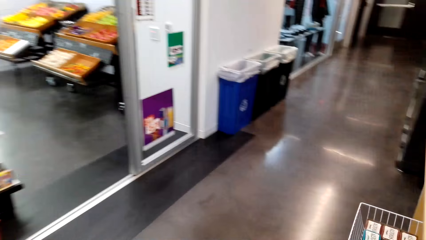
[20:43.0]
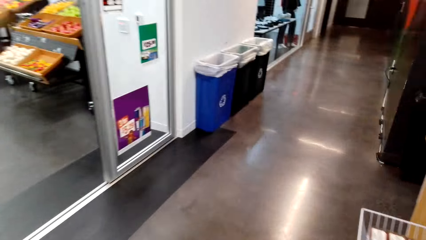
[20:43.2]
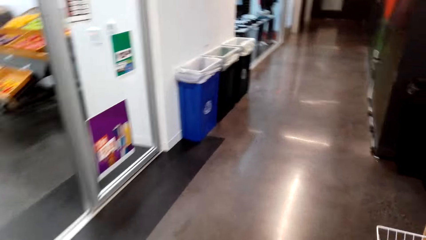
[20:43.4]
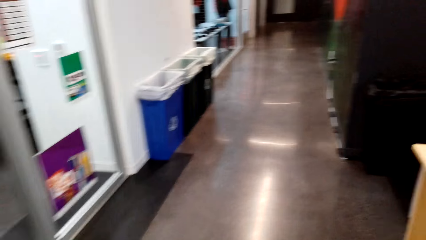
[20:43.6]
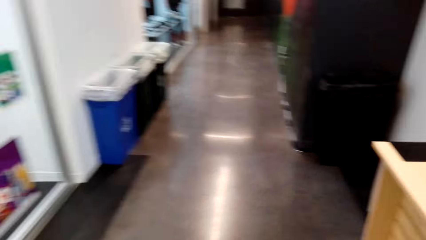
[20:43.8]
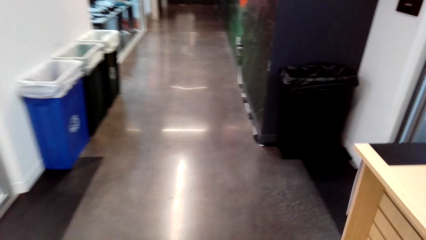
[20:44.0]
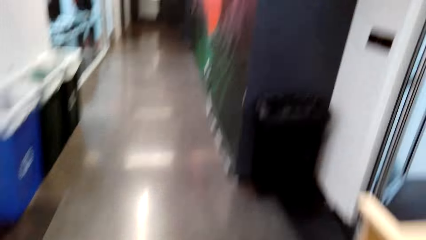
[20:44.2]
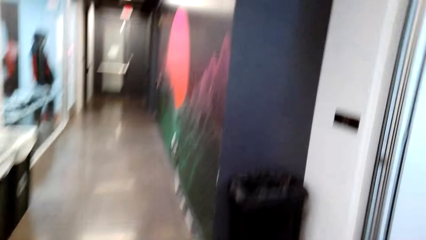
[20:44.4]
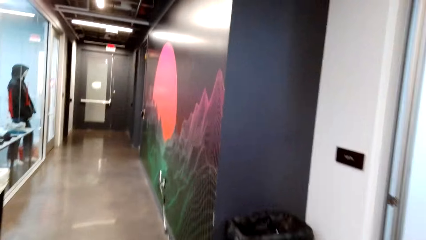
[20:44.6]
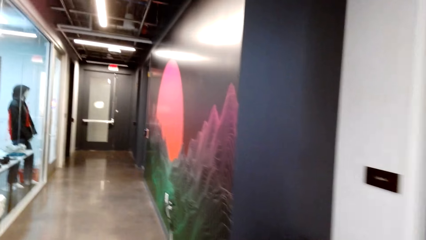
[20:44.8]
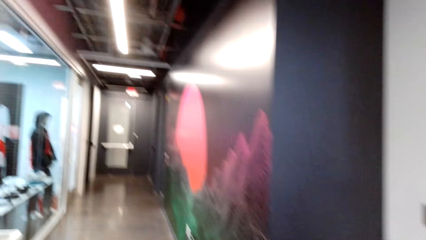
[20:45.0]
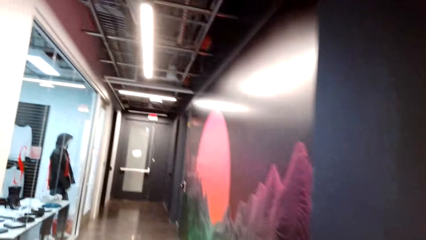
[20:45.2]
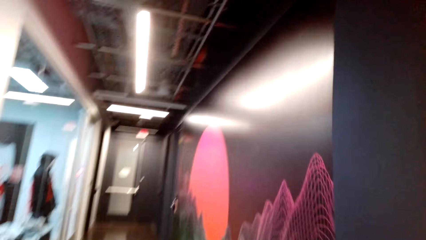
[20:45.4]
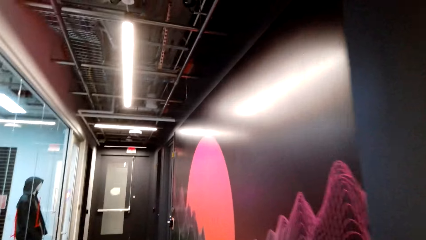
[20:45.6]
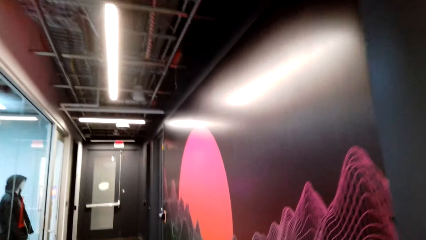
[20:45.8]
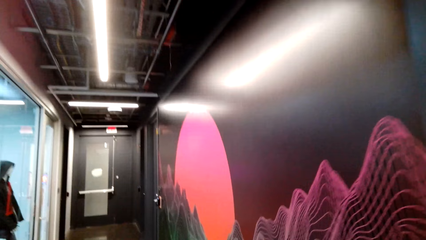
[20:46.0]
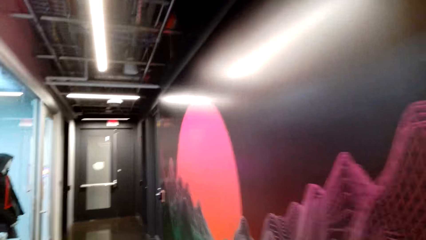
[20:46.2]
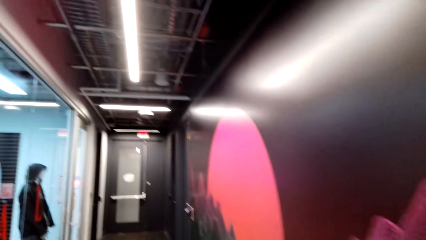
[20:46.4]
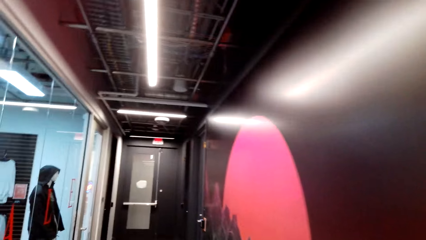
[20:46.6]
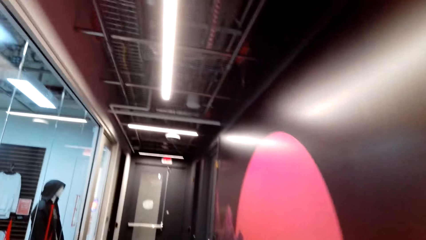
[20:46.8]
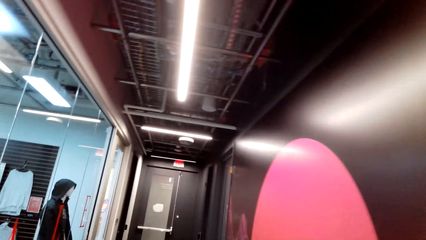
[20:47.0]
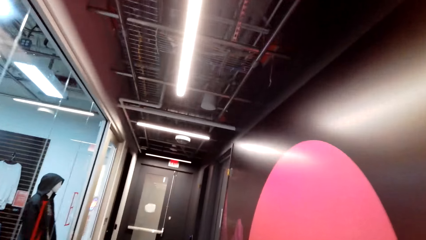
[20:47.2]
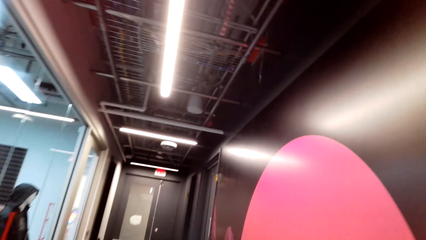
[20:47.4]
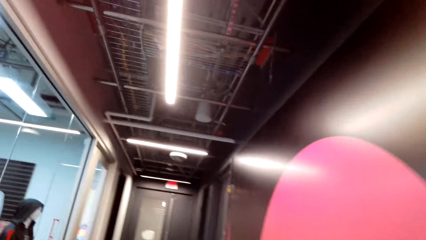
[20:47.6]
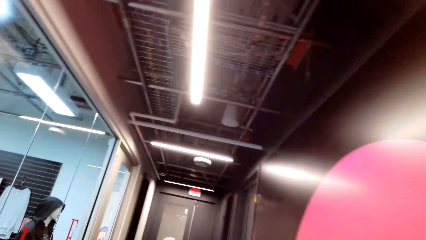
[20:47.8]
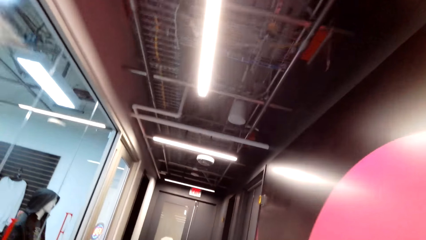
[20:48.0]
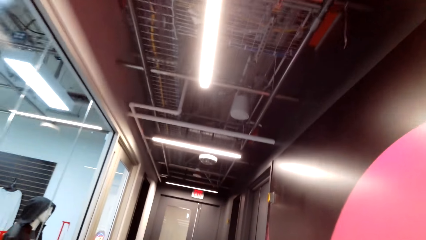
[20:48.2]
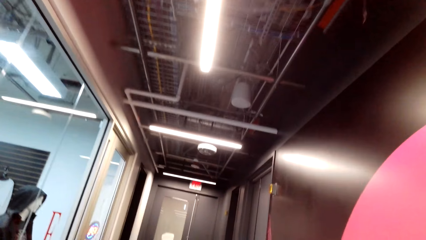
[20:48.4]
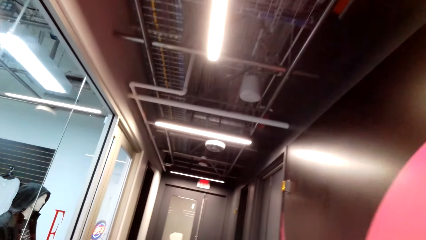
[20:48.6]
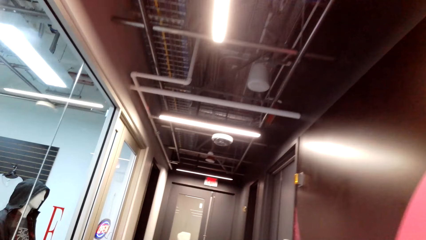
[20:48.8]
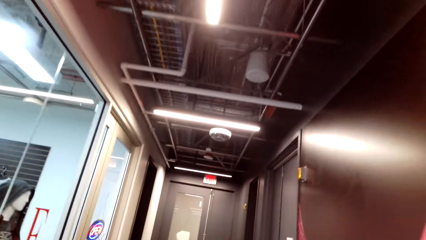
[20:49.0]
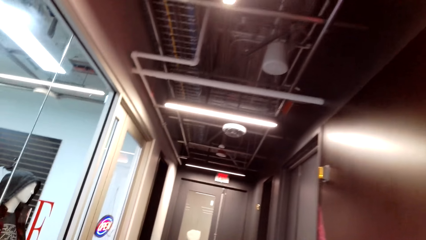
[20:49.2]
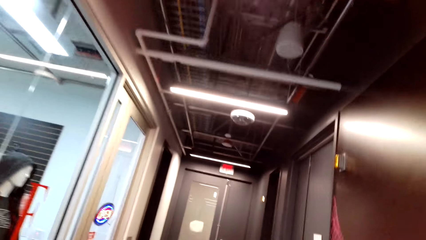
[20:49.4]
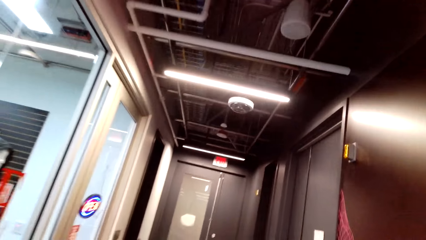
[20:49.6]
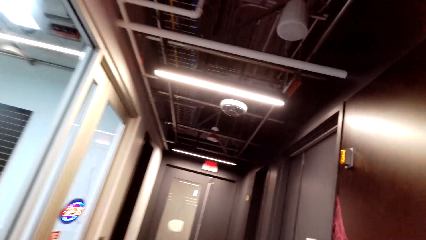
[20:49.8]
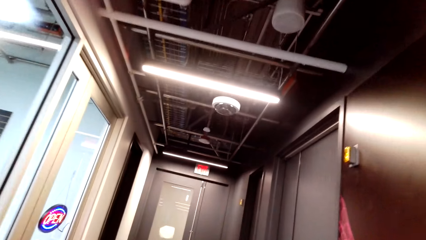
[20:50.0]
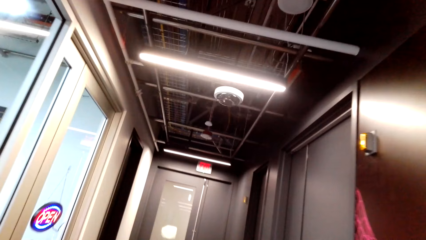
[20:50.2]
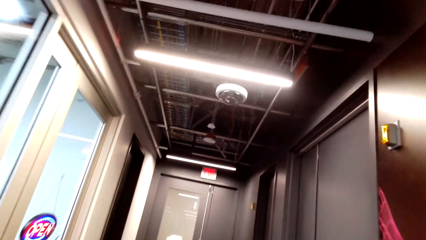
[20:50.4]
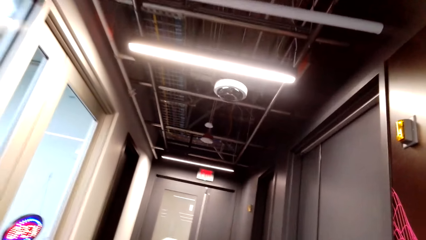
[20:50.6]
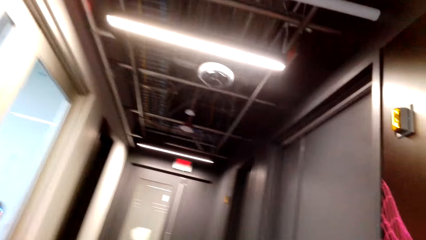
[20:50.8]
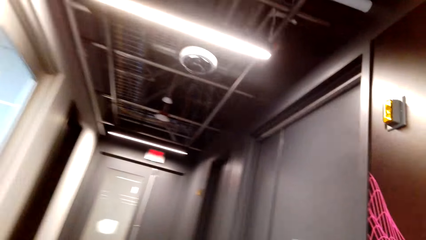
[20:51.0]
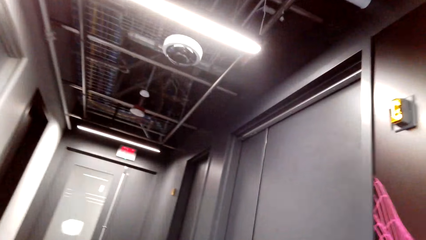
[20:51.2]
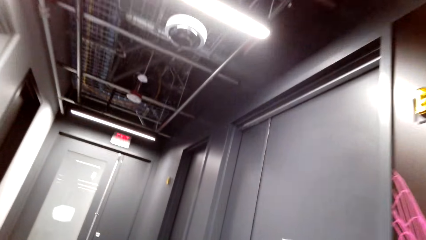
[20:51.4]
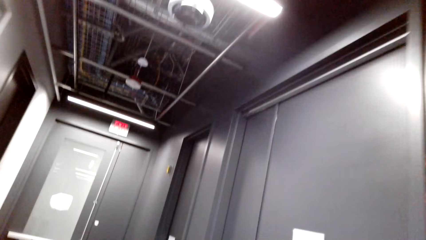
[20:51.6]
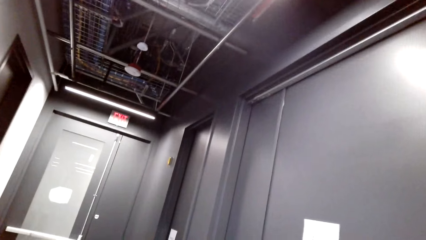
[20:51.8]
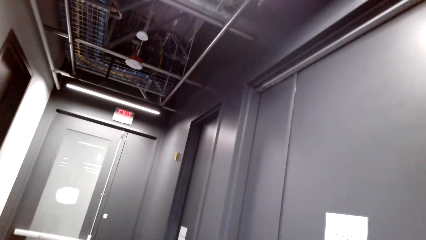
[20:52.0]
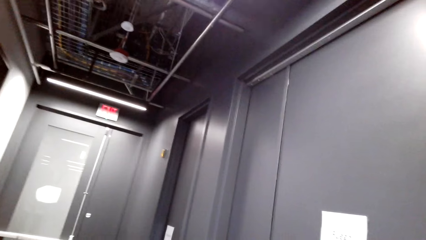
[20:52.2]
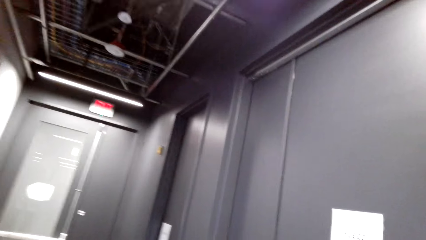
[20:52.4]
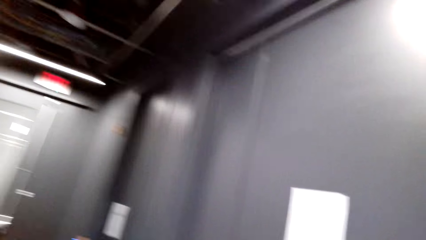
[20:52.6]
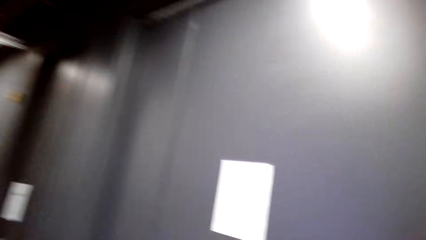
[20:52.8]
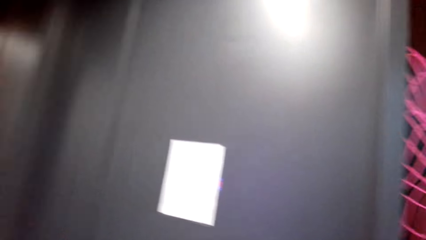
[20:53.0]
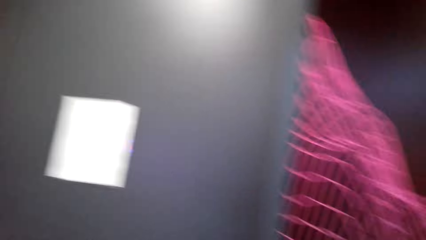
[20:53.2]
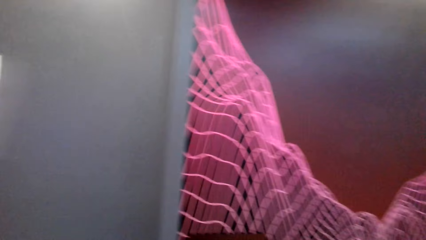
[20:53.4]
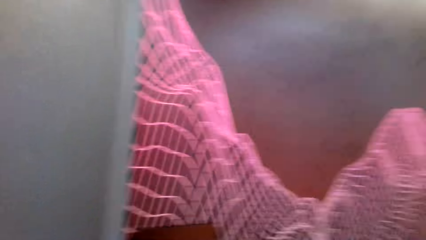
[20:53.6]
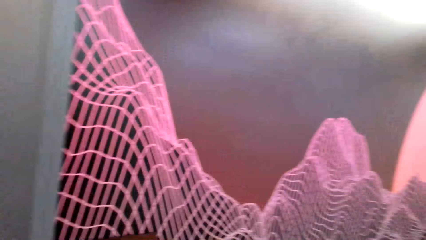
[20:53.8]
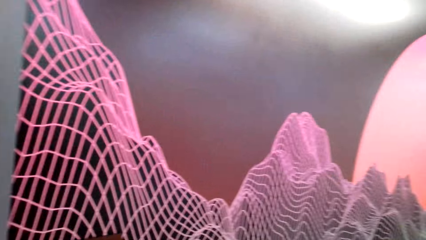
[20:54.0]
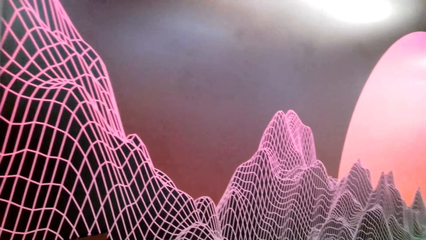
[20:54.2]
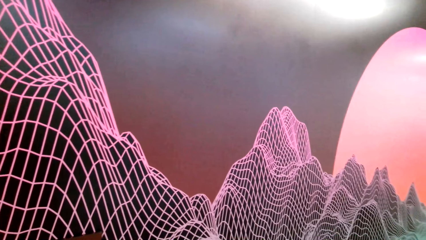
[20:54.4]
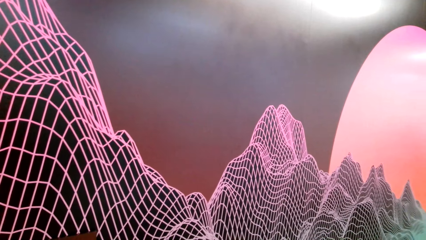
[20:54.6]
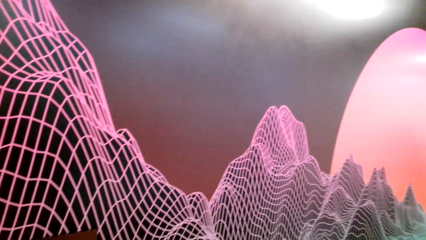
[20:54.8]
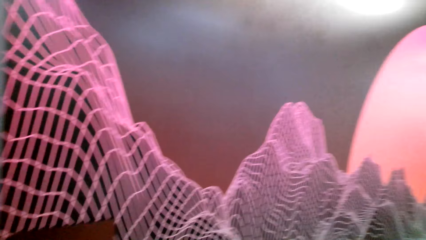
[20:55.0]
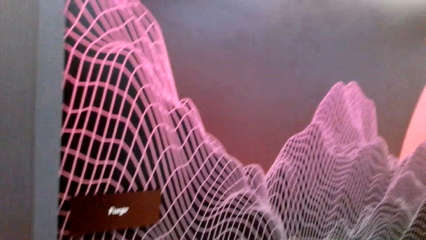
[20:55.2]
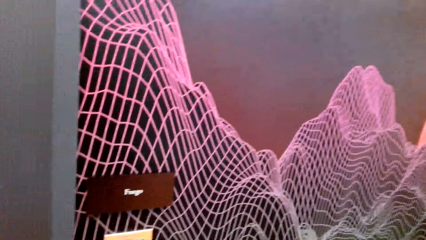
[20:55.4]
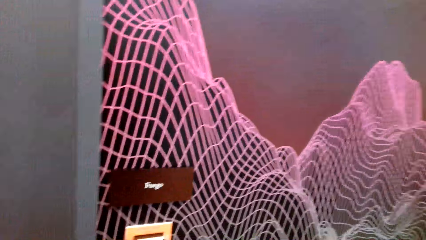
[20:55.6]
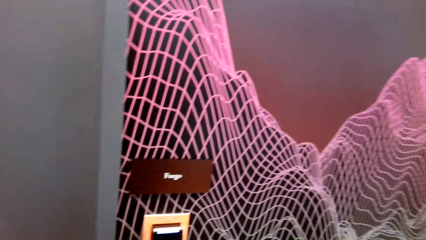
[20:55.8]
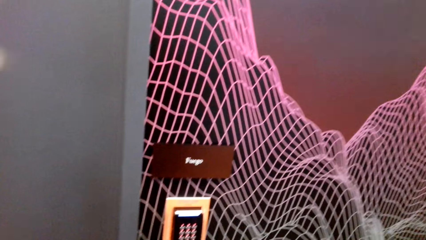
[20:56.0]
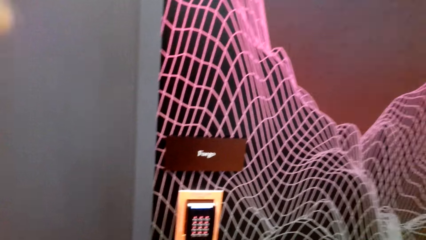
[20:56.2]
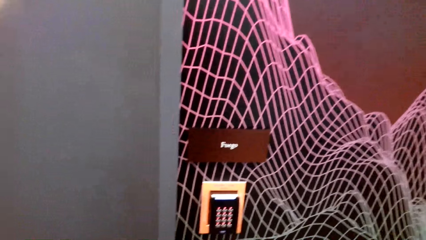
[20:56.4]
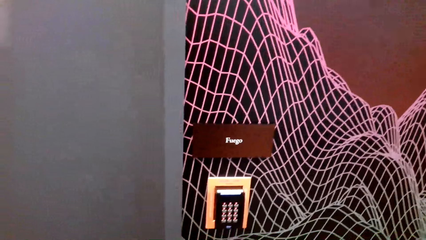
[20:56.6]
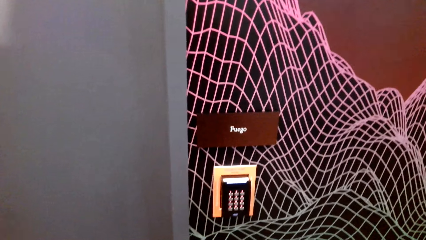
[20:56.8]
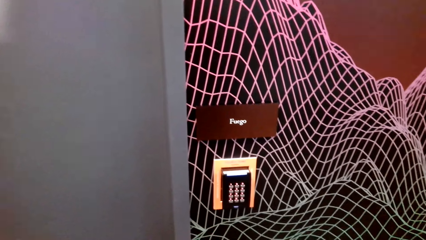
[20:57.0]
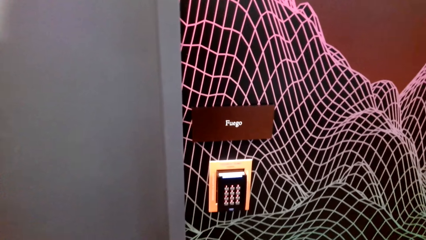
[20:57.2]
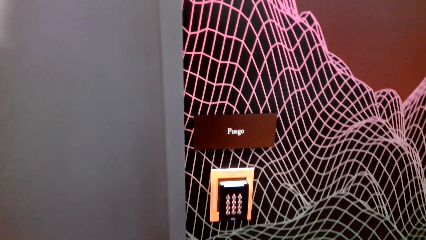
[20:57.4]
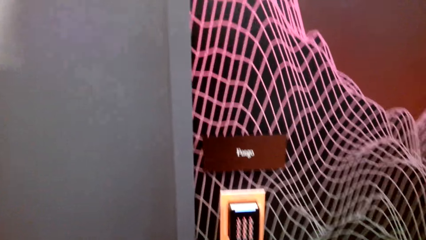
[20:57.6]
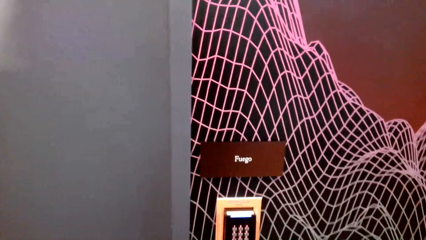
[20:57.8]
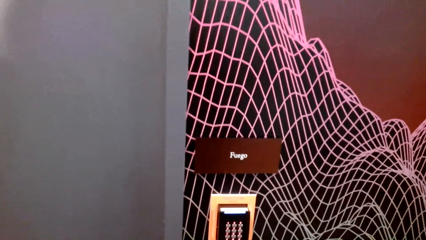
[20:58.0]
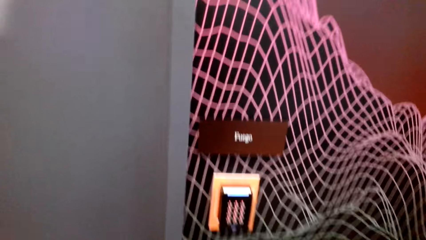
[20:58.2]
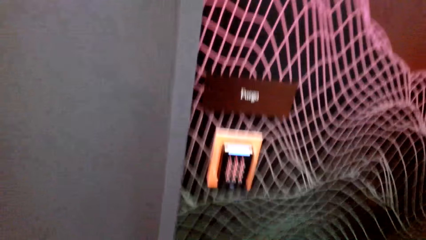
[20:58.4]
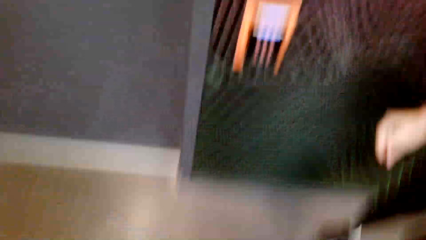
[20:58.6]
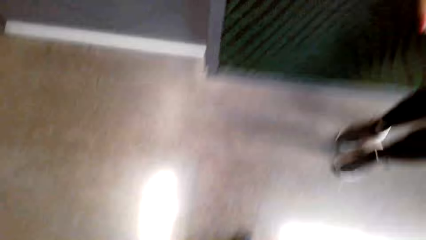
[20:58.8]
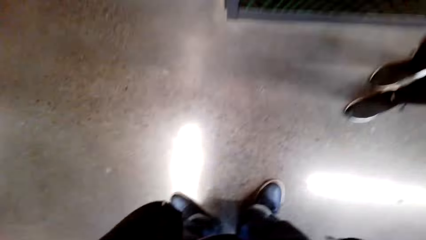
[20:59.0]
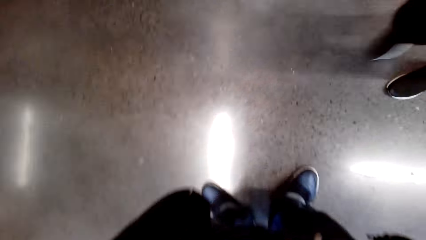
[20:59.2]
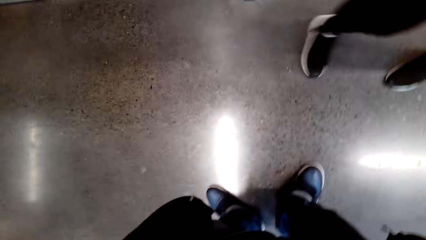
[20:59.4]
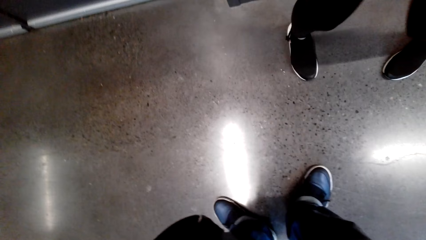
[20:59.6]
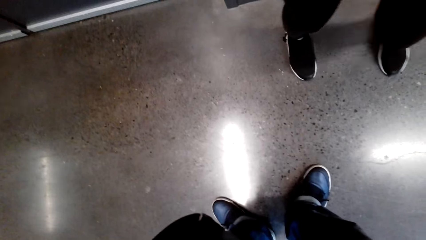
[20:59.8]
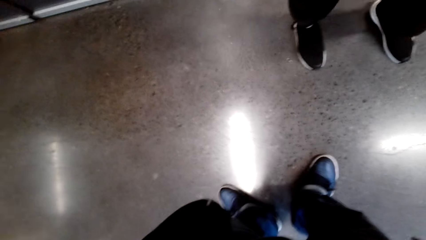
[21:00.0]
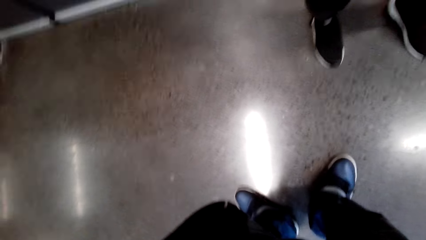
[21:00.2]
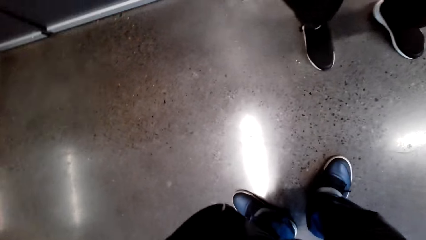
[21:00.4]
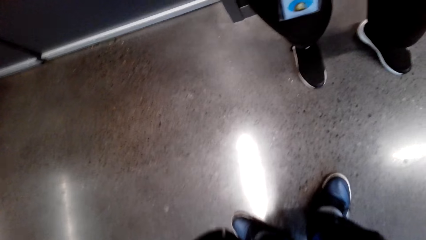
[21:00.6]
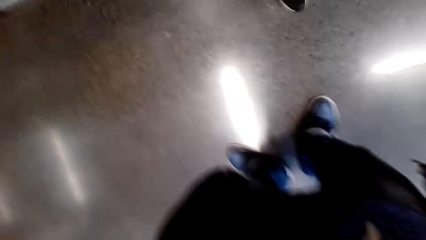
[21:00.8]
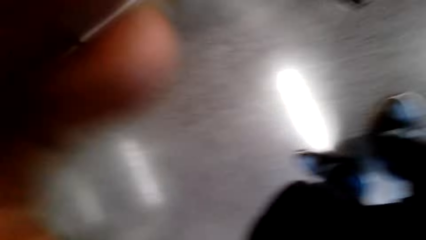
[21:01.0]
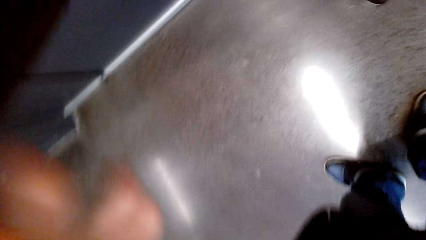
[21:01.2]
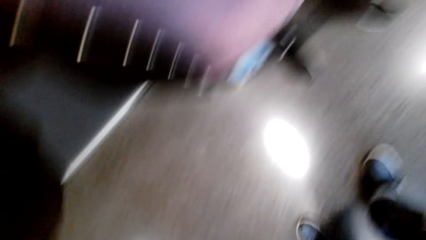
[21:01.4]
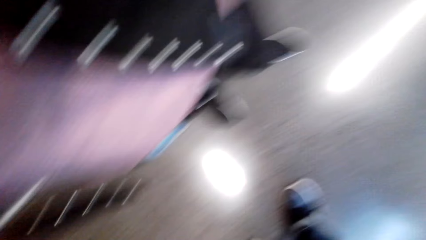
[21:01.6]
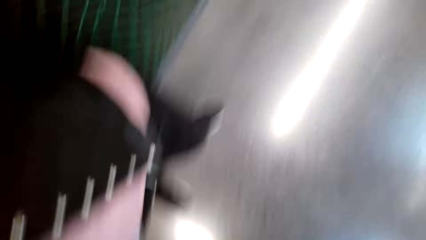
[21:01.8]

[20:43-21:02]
The camera wearer moves toward the corridor. They stand in front of a door. A person stands with the camera wearer in front of the door. The camera wearer looks down.
